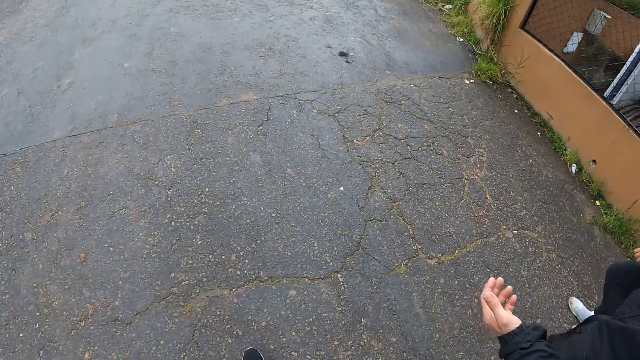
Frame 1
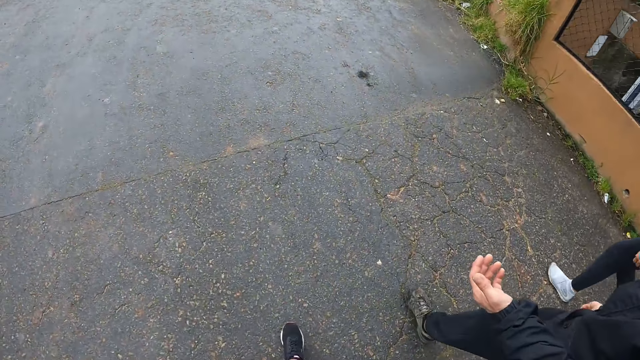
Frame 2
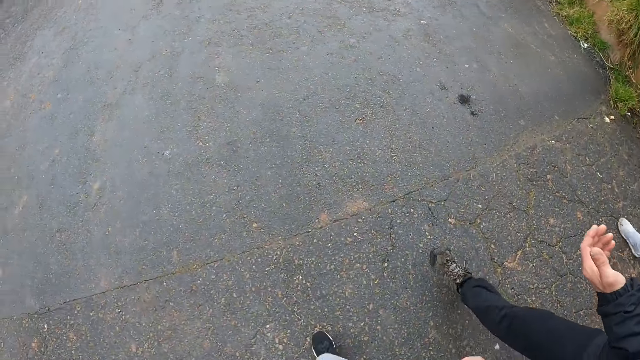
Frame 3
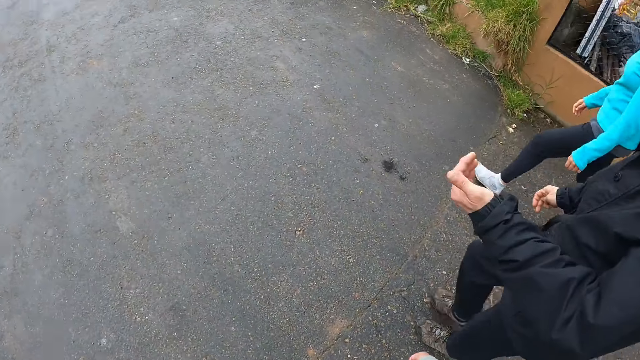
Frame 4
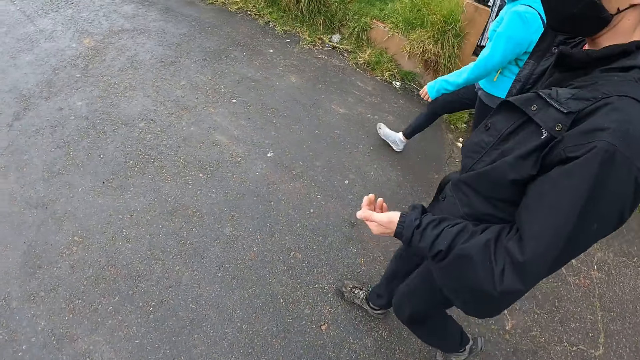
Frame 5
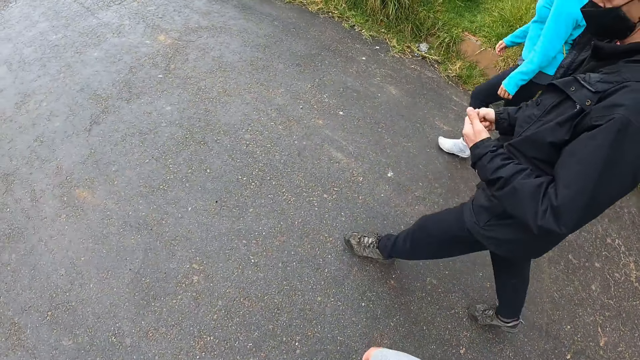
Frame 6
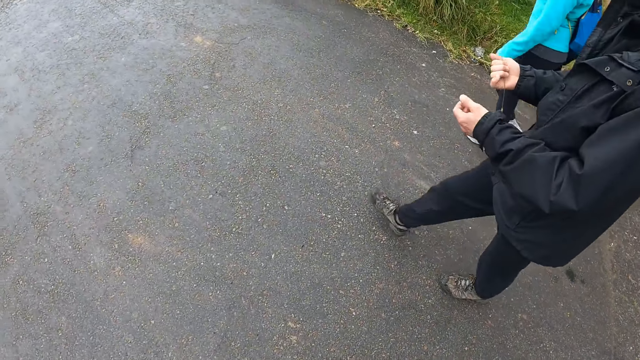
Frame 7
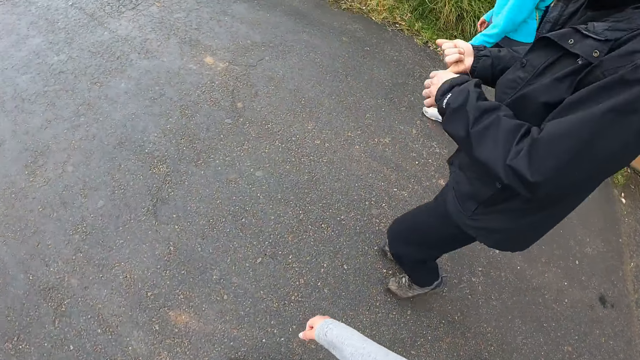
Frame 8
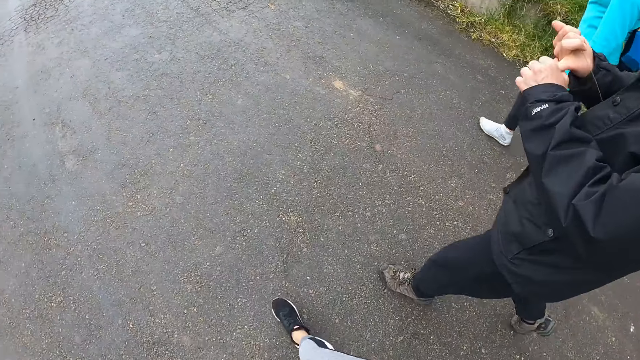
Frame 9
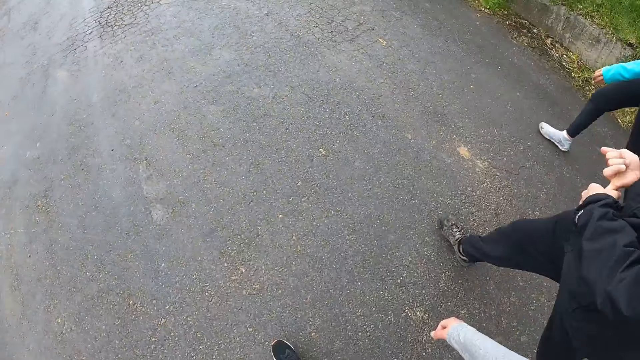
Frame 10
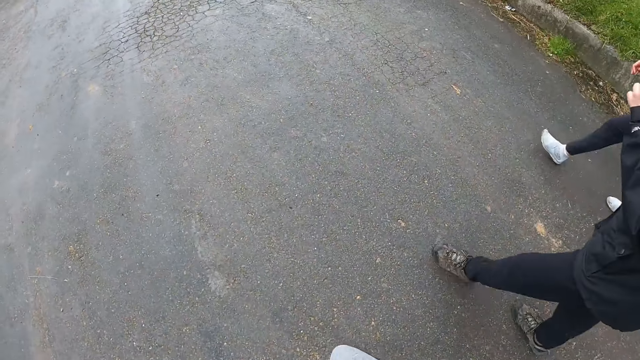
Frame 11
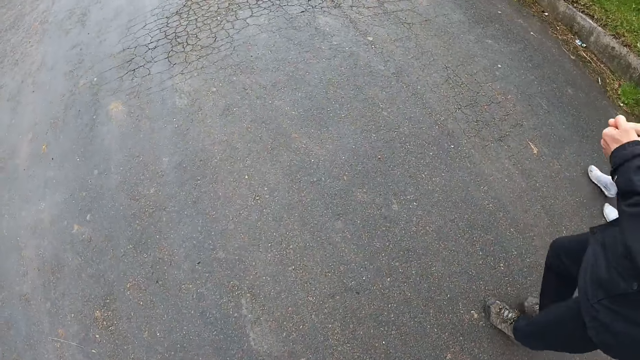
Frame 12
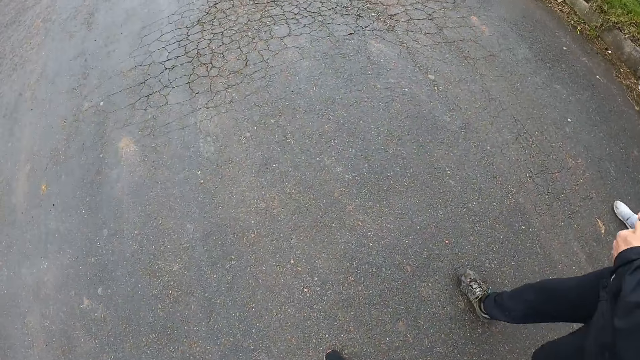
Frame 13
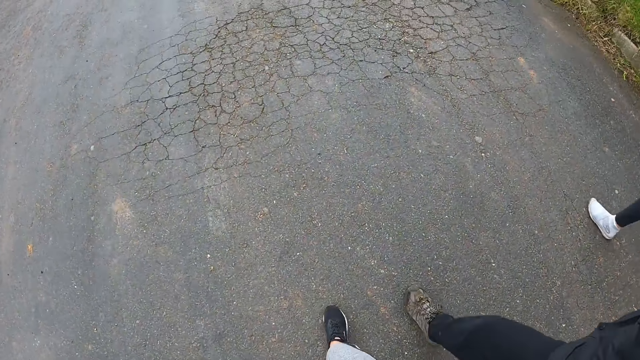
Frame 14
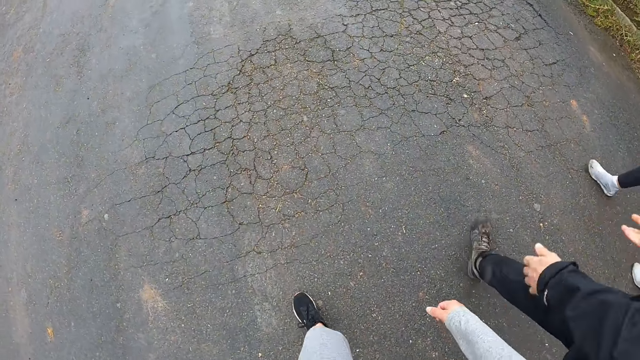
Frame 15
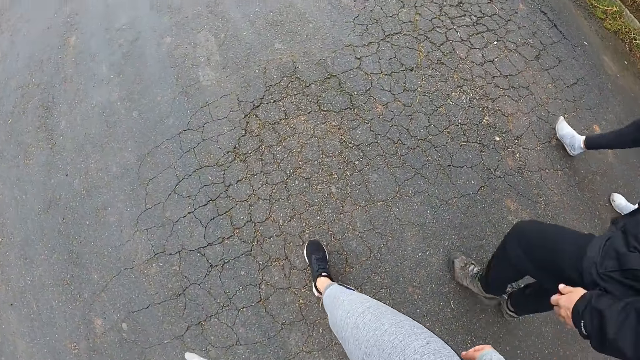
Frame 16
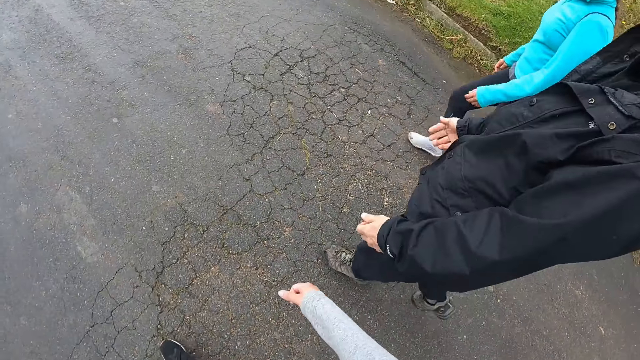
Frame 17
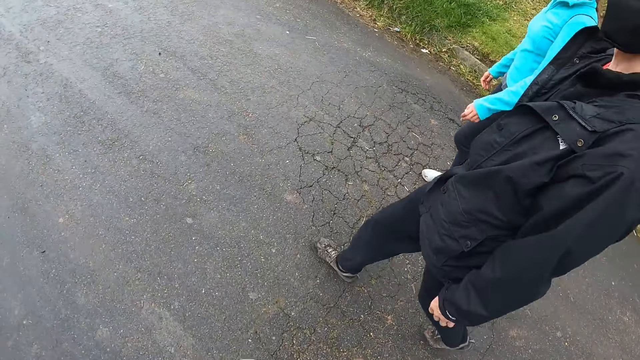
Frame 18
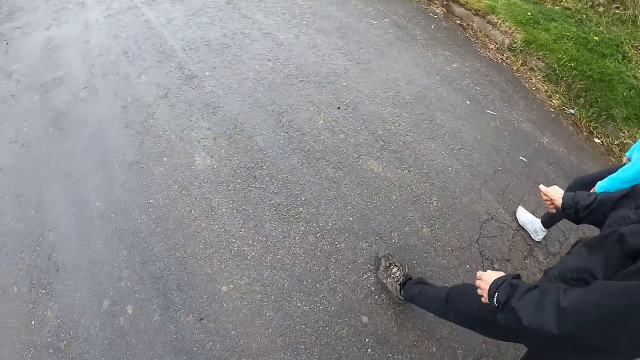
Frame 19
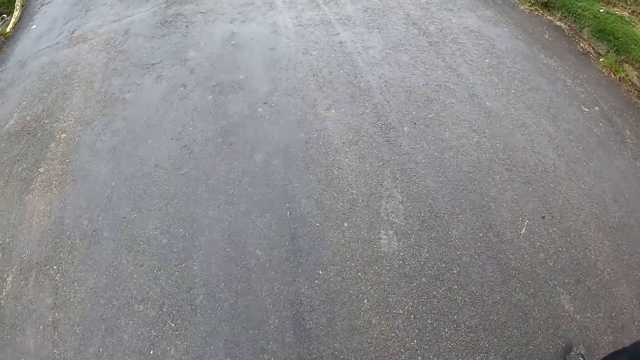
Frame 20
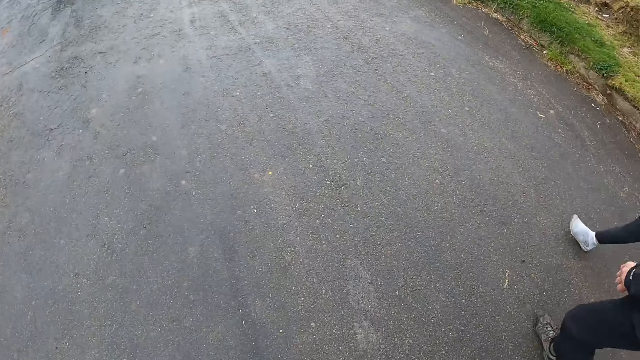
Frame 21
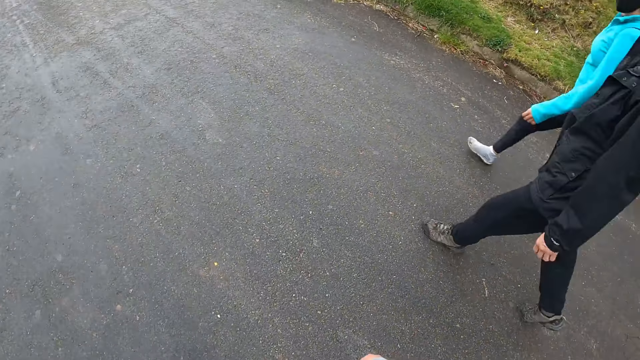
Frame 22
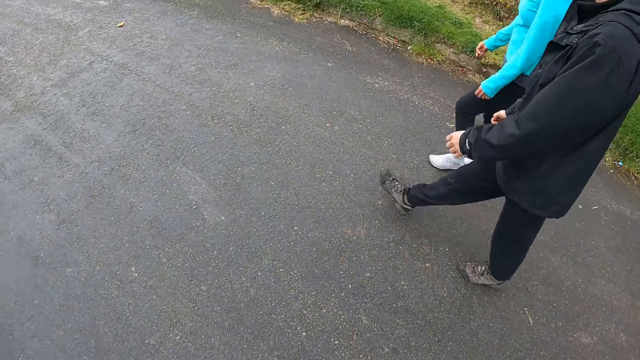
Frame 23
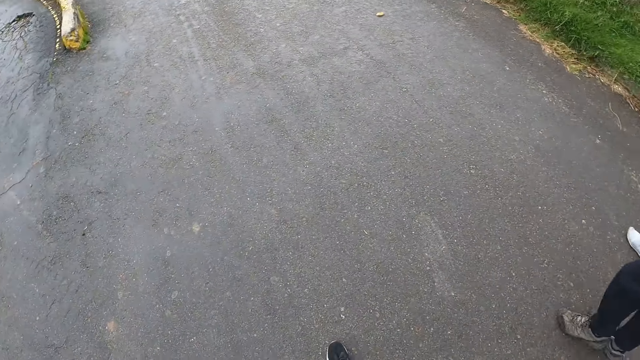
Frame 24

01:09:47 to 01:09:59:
A man gestures his hand and counts his fingers. The camera wearer walks on the road.

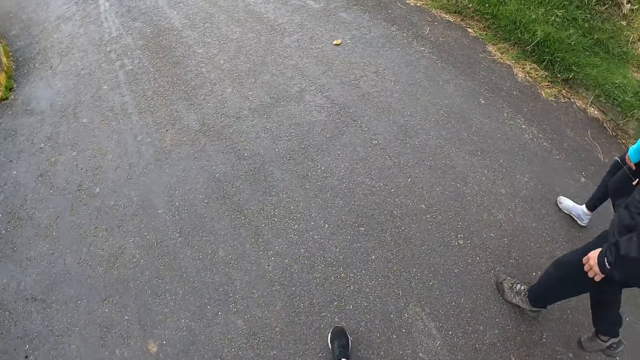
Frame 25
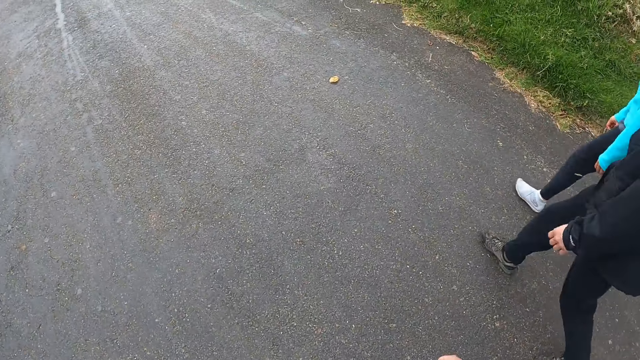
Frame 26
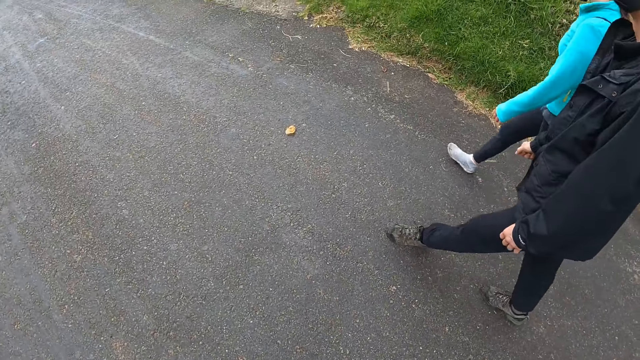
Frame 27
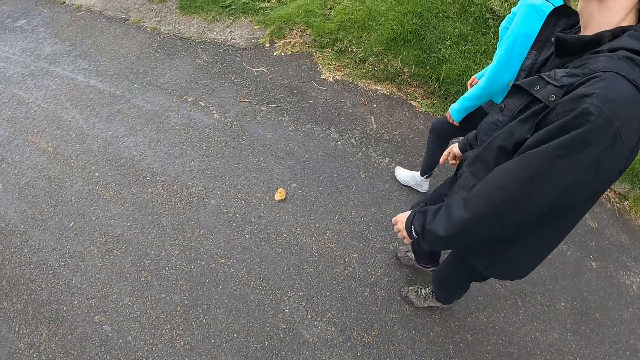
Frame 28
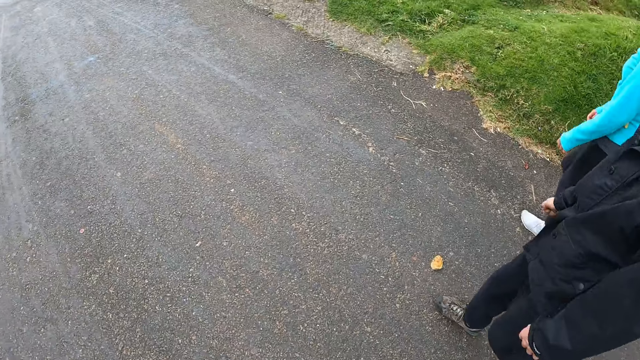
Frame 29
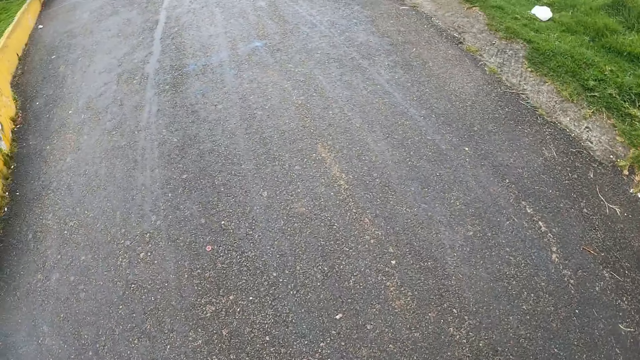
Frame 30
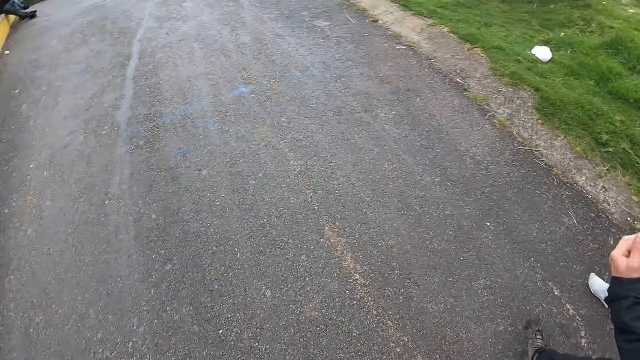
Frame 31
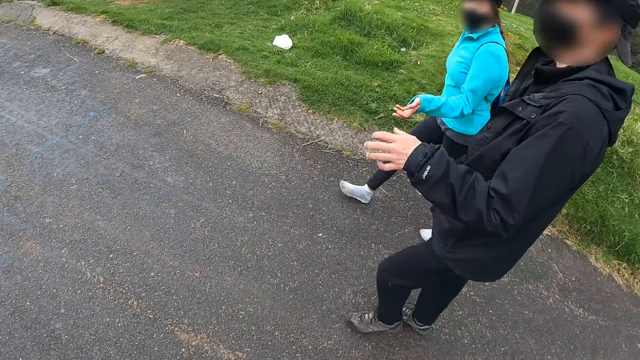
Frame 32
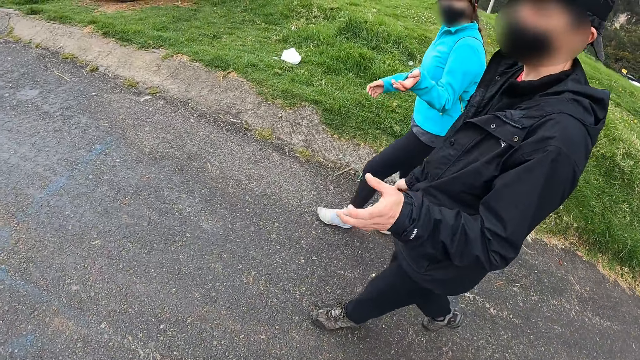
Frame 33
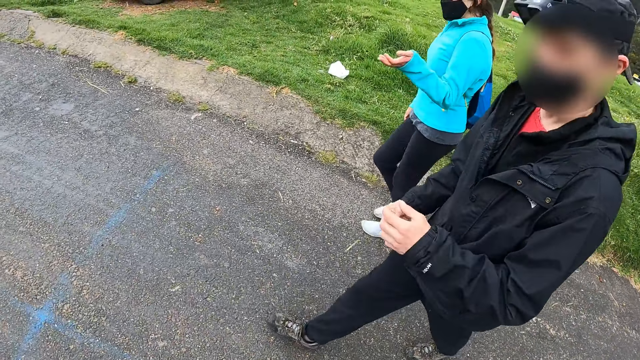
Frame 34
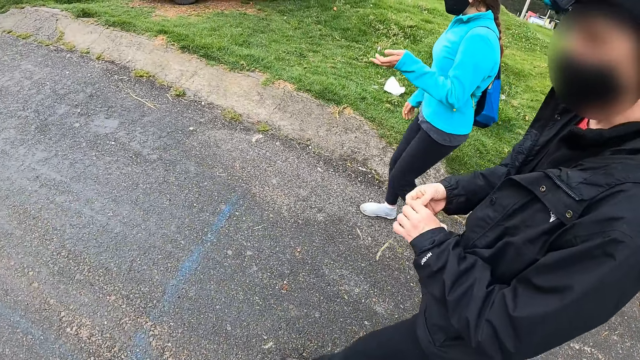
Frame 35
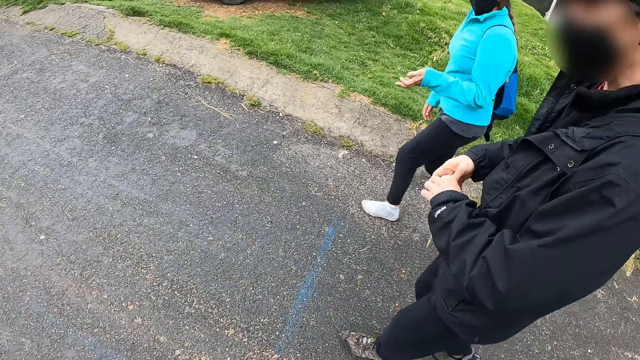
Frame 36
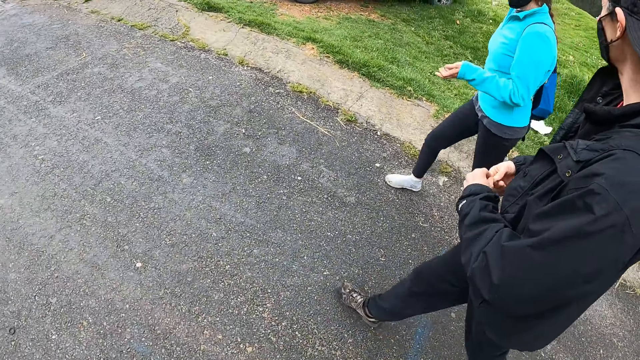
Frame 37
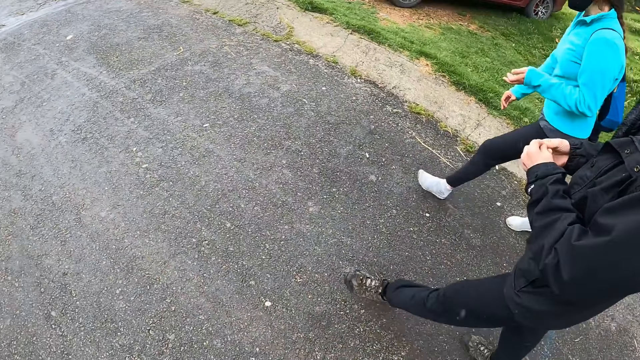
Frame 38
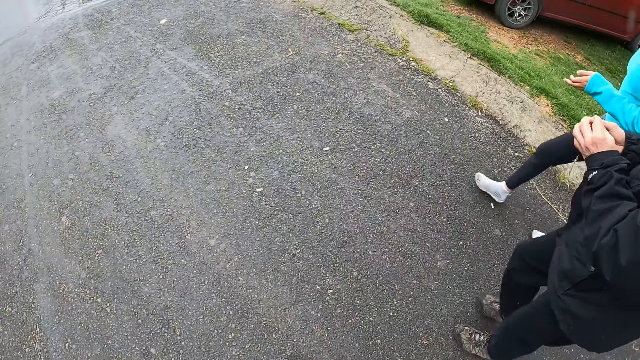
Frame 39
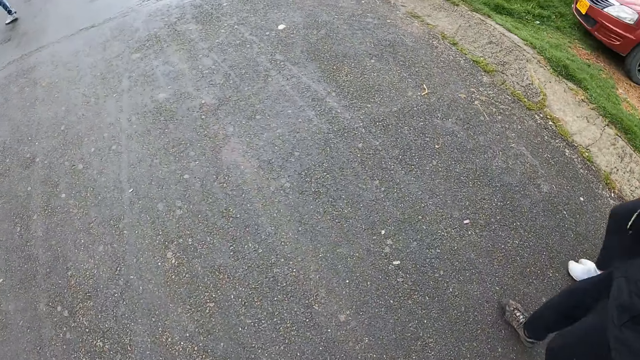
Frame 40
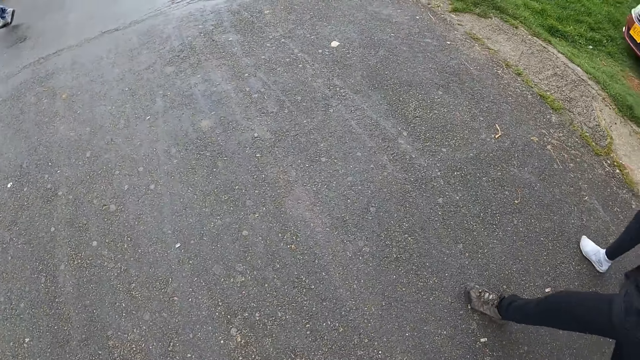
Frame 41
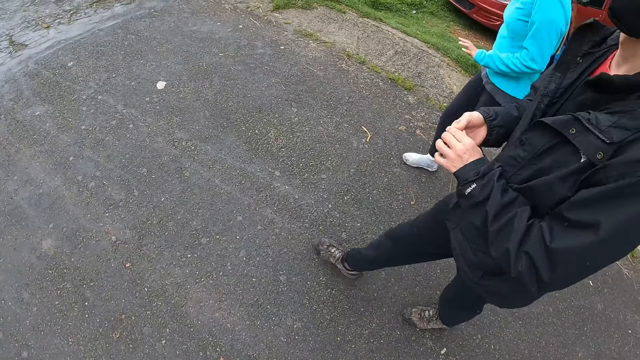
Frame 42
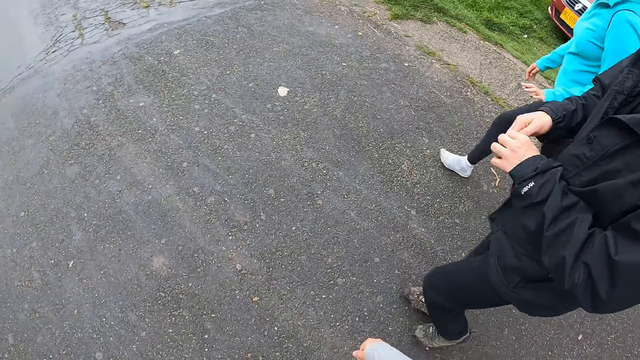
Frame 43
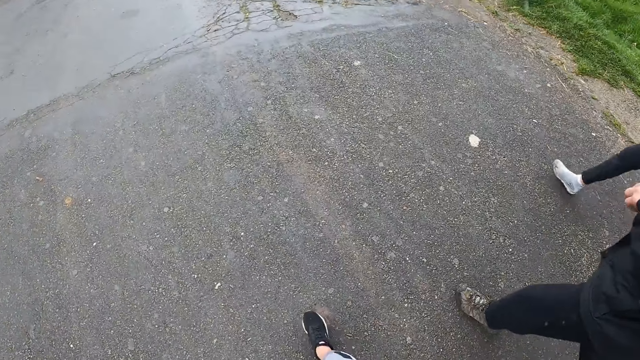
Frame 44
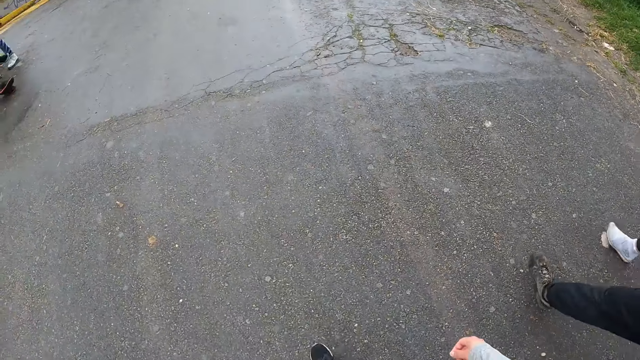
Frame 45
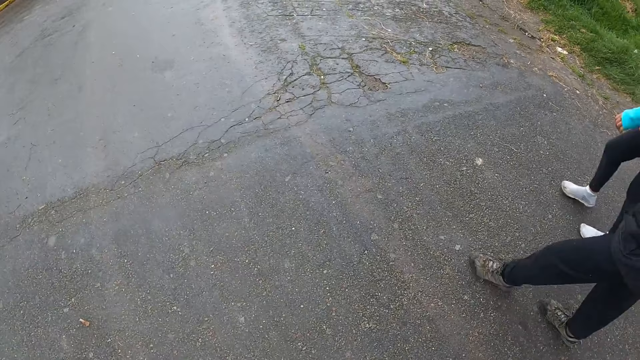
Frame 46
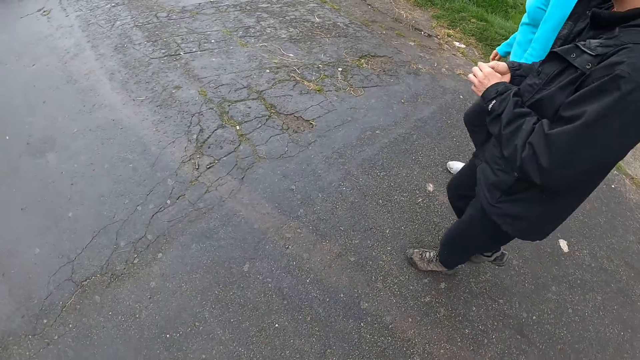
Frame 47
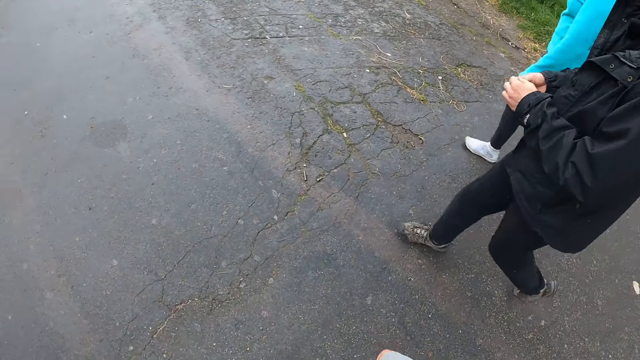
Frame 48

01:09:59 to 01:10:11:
A woman gestures her hand. A man gestures his hand. The camera wearer walks on the road. They walk on the road again. The woman walks on the road. The camera wearer walks on the road.
